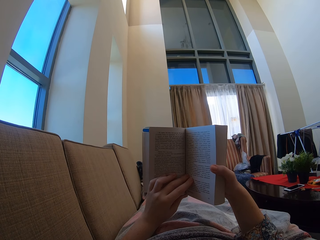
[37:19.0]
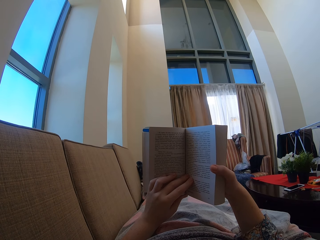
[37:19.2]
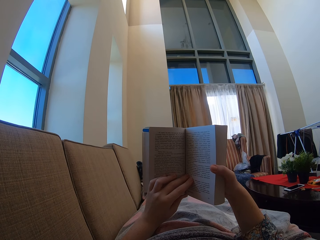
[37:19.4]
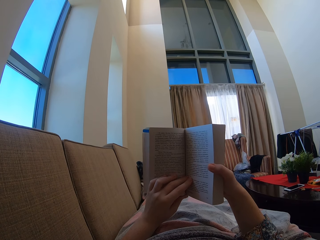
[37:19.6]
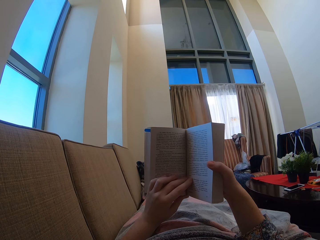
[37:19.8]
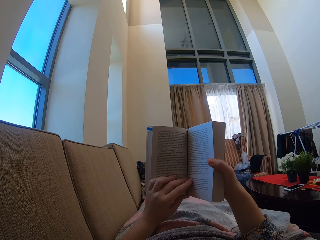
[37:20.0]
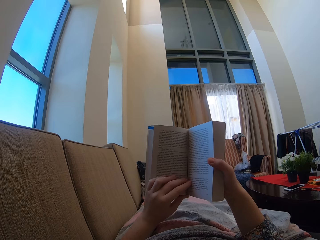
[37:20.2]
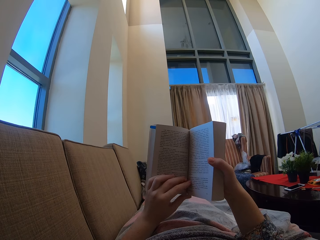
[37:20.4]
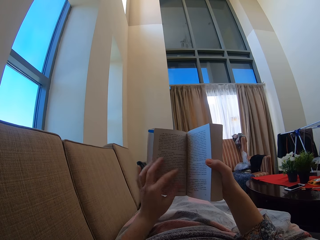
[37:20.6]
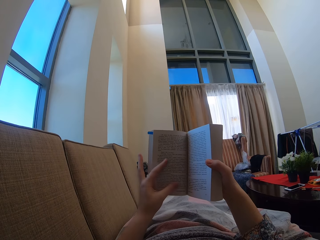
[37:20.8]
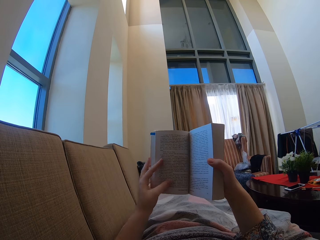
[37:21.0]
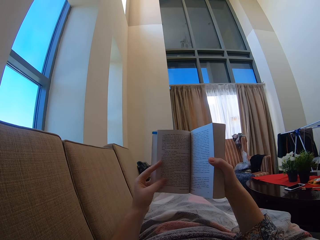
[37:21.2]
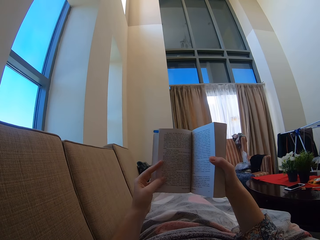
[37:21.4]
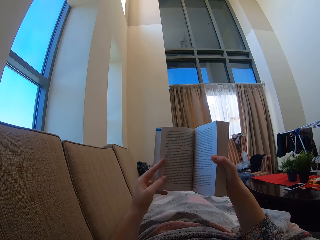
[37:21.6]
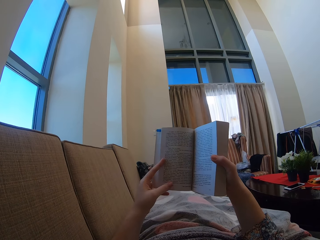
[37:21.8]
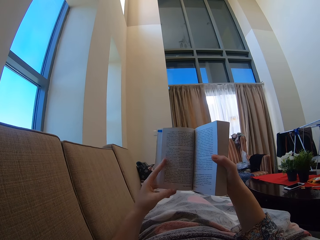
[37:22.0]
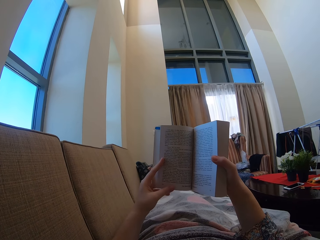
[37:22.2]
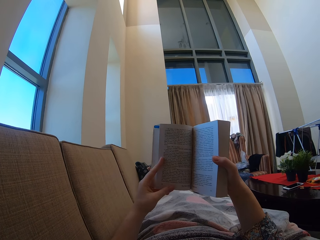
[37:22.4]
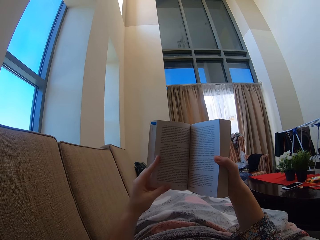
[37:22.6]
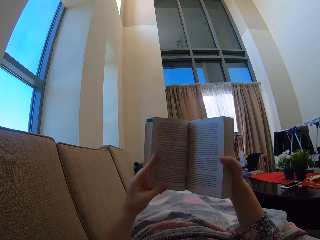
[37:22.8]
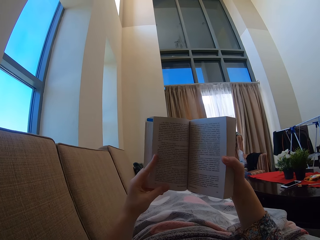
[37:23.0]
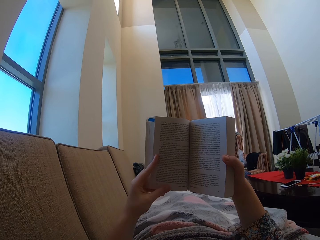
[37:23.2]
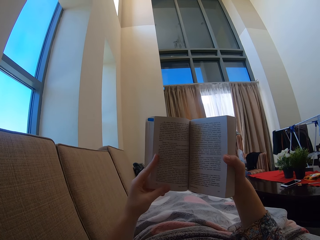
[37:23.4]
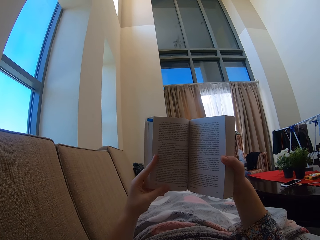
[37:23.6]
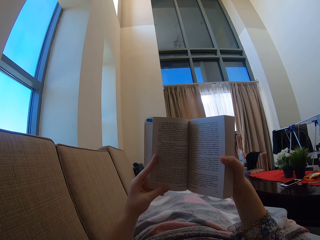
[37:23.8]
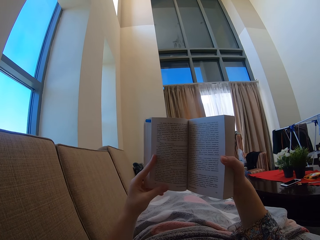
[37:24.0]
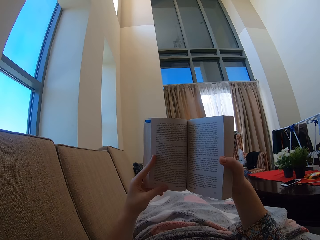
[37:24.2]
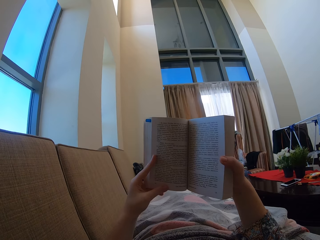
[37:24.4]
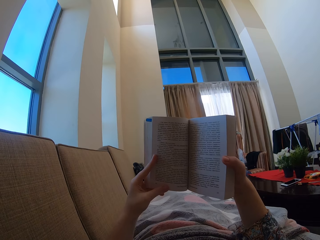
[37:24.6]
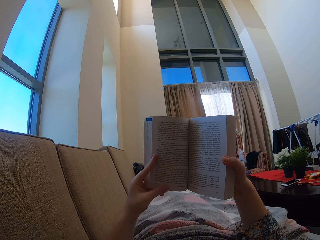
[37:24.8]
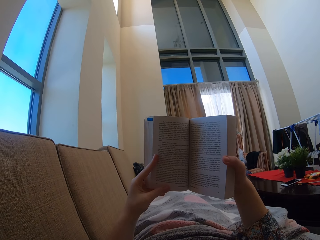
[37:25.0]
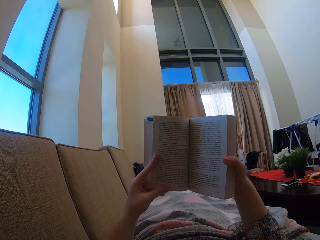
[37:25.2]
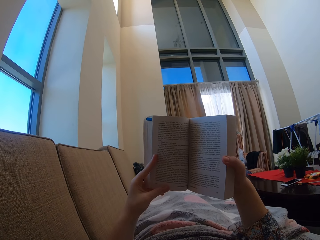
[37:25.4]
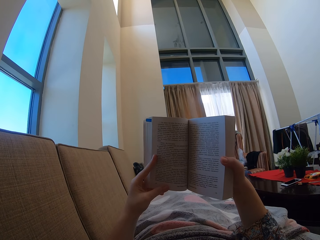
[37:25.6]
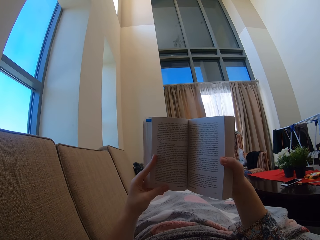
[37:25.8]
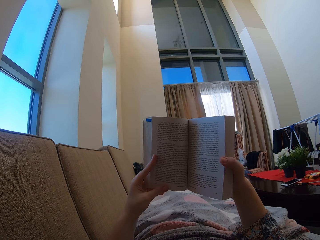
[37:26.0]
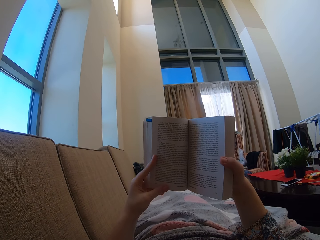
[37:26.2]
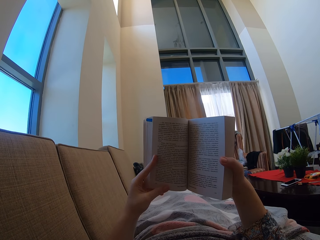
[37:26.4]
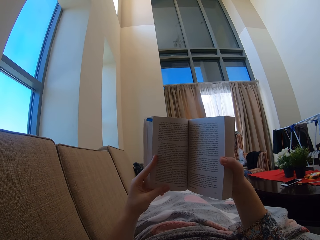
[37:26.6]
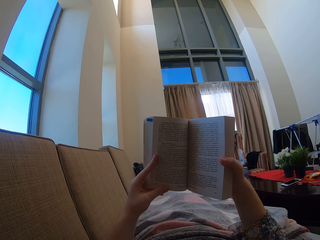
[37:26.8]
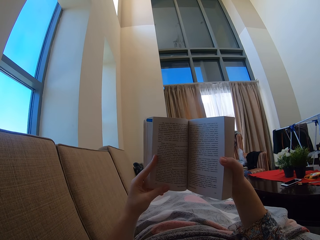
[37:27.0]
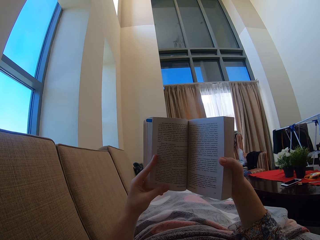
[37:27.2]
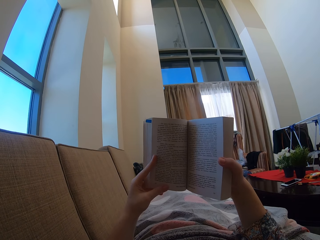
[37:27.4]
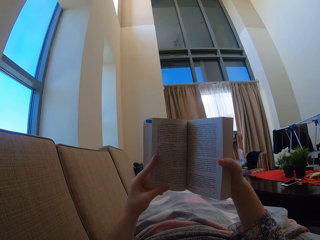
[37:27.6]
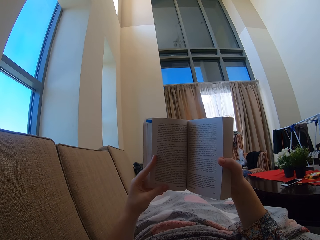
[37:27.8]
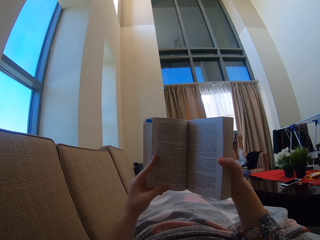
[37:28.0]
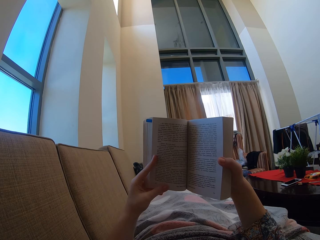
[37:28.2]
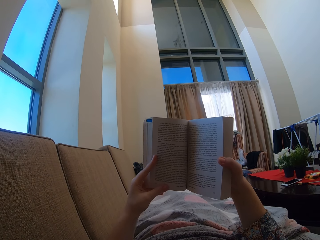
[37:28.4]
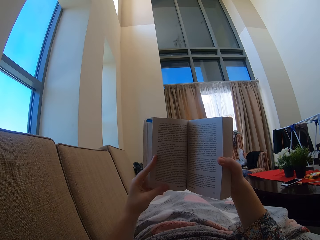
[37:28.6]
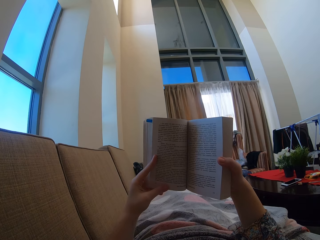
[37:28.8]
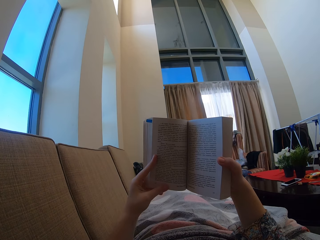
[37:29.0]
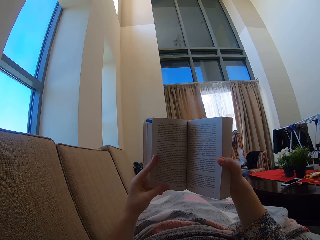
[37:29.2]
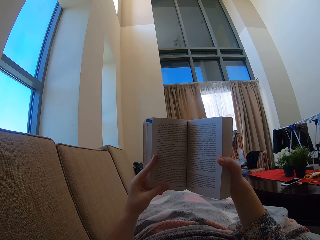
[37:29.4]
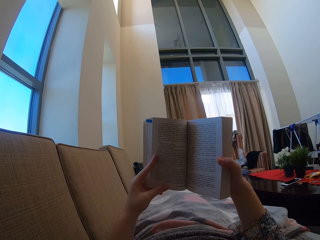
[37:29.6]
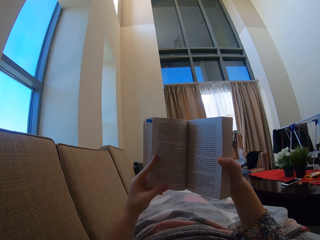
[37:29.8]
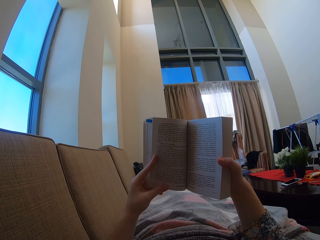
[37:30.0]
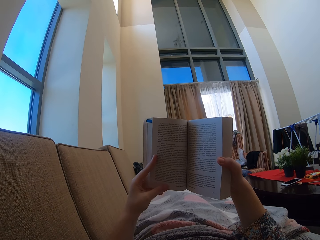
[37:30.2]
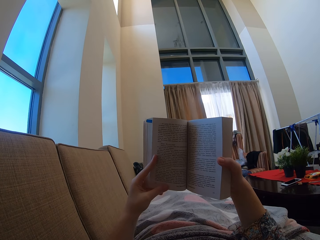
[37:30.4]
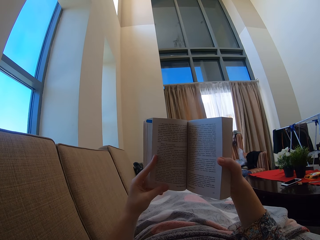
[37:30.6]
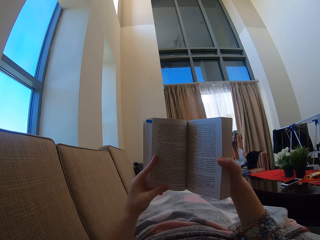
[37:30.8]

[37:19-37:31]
The camera wearer swings their hand. They hold the book.

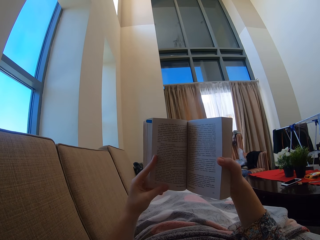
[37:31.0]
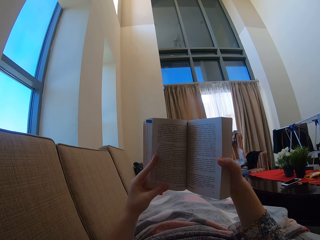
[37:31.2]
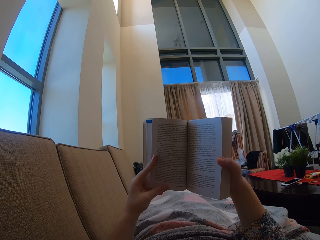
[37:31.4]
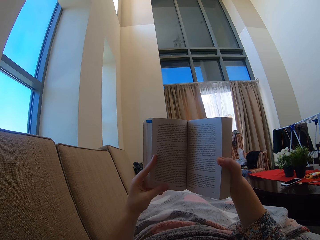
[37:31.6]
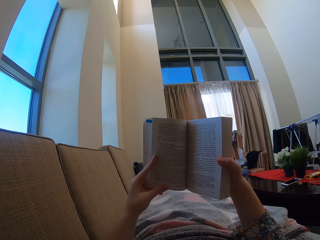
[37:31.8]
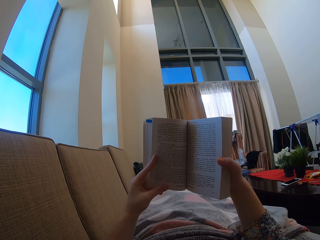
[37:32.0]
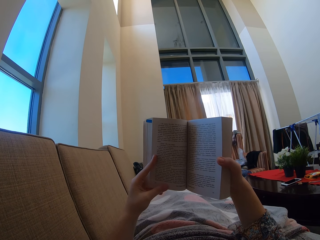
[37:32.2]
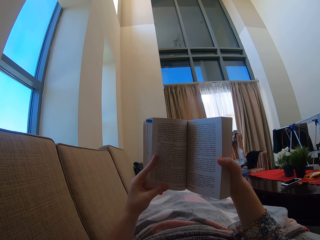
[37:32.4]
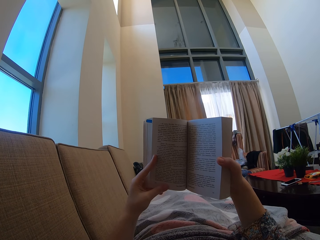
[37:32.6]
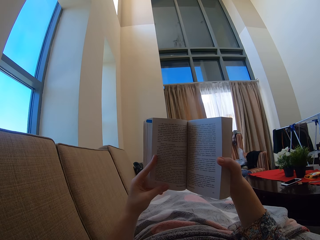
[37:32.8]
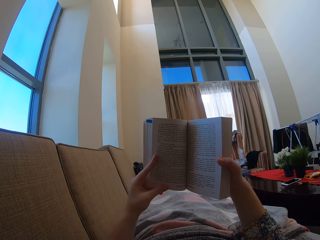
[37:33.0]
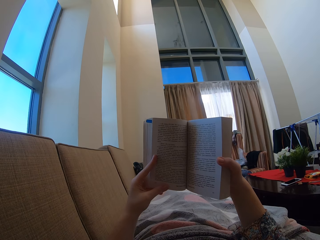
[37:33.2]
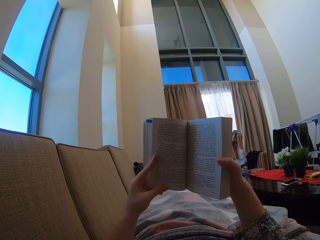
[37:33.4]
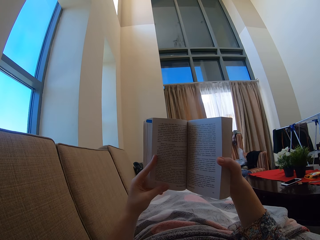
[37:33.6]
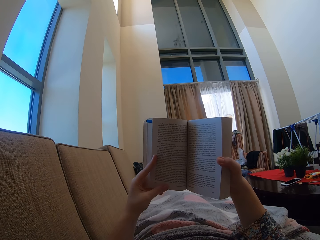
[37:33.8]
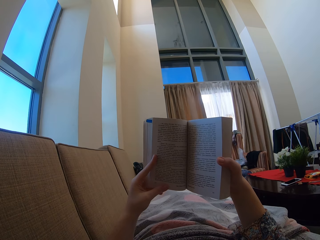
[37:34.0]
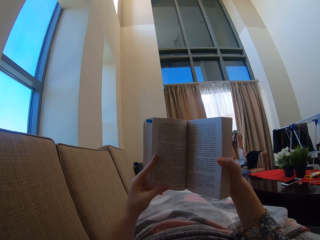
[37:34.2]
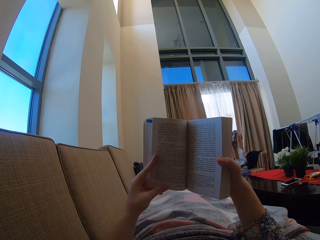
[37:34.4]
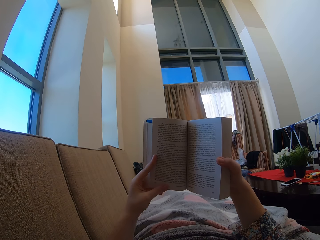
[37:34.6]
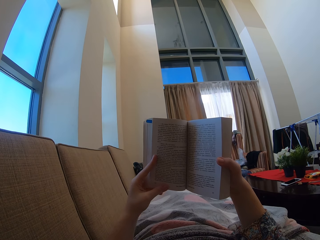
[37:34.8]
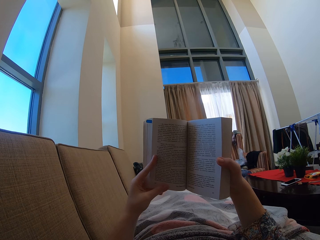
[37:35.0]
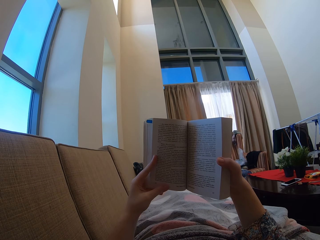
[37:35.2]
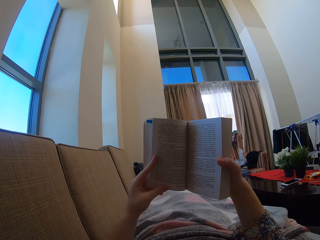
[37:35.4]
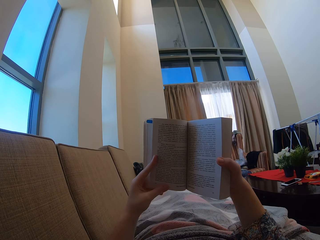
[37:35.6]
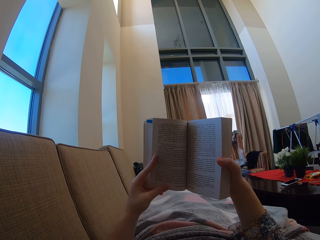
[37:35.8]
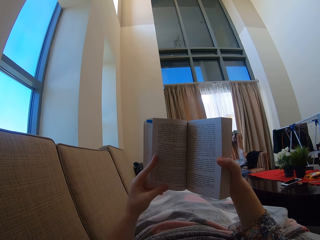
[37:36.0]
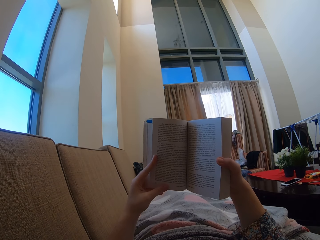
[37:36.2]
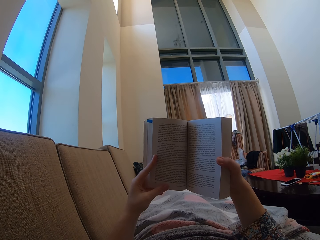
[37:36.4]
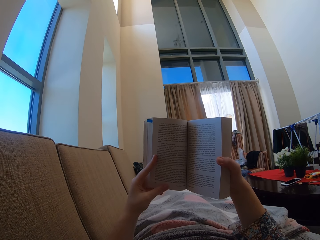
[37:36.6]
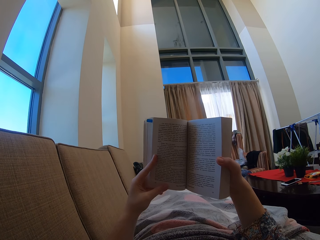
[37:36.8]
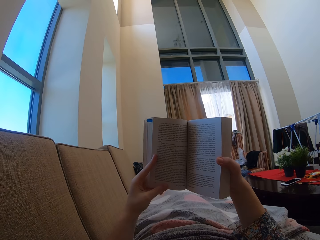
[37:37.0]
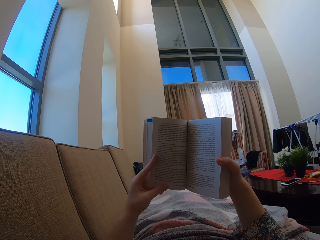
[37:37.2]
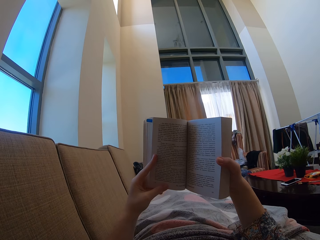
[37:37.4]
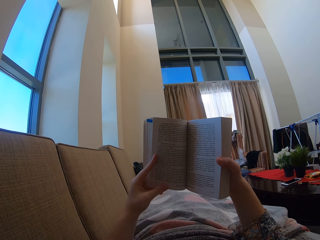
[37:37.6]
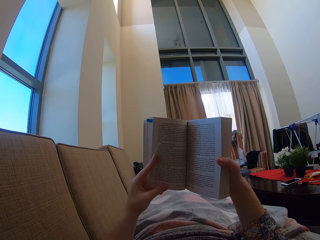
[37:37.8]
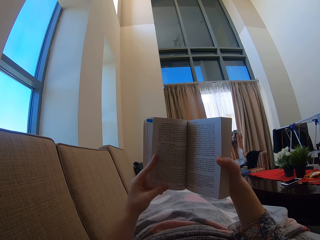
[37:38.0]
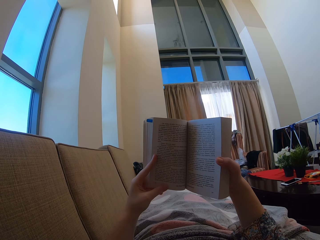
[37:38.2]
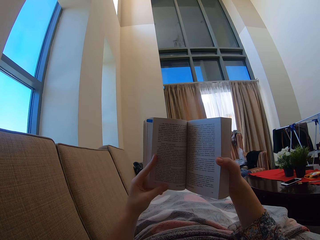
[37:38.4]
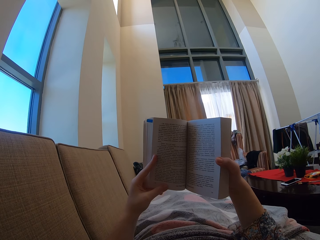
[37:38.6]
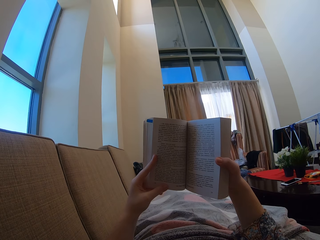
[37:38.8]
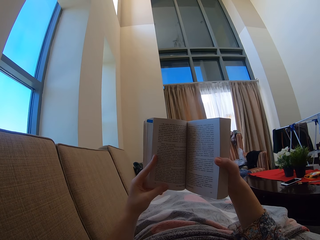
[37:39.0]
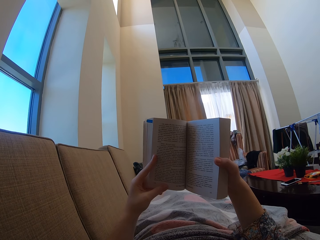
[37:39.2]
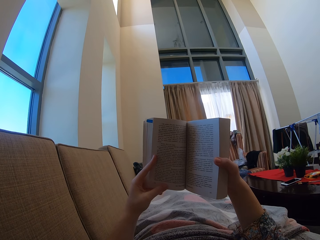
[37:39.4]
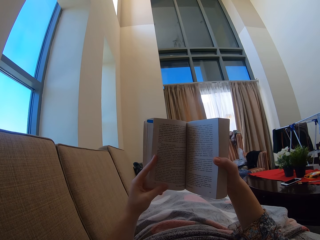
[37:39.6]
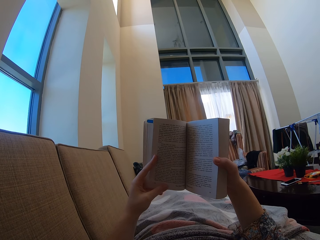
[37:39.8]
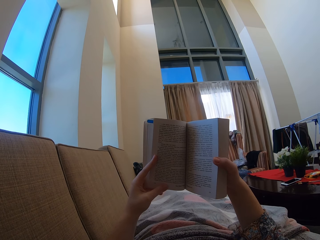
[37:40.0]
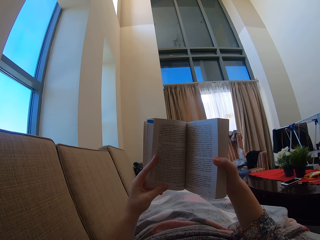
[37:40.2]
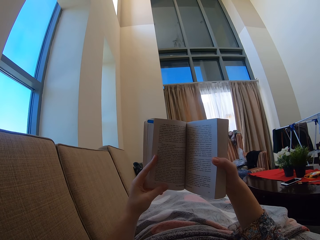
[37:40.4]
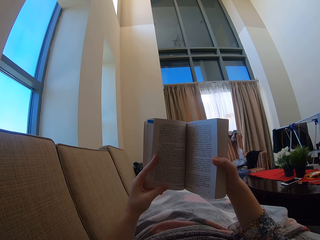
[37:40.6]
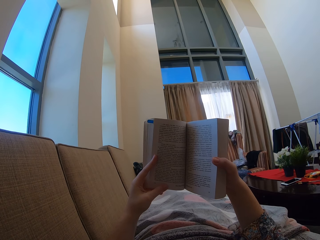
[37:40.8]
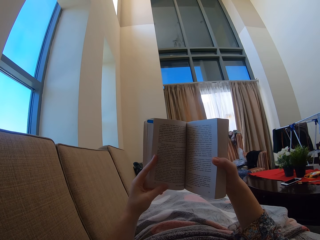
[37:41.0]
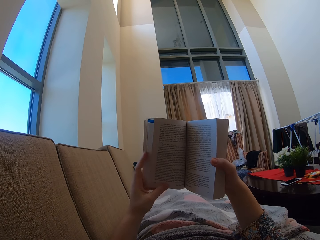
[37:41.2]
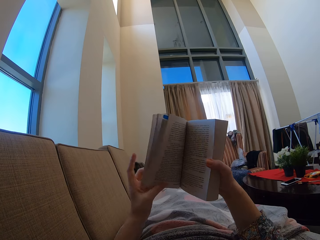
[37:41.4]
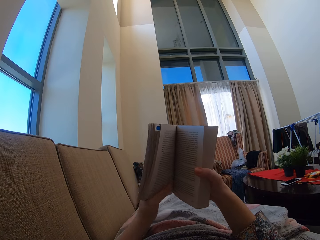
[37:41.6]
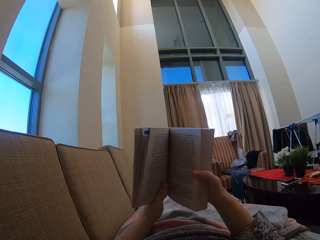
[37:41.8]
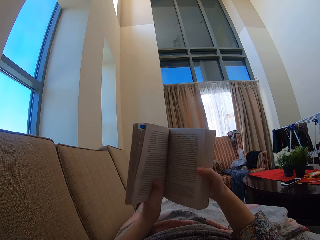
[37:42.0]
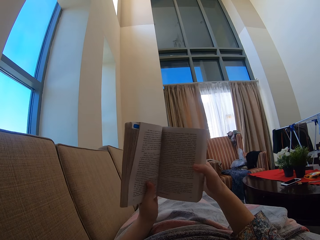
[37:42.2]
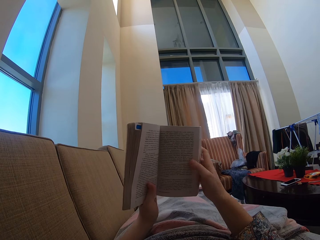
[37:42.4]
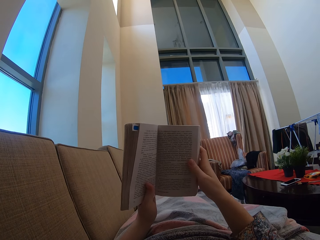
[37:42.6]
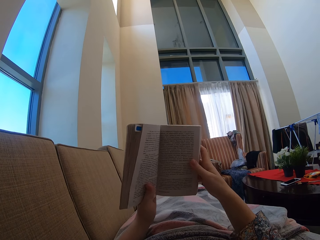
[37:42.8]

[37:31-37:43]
The camera wearer moves their hand on the book.
